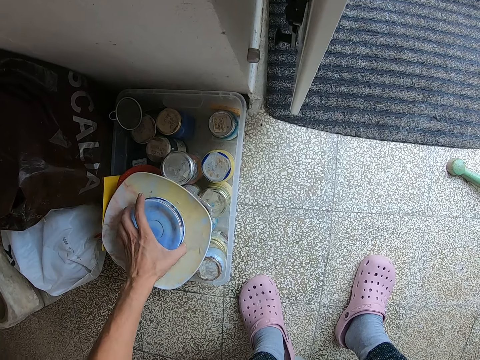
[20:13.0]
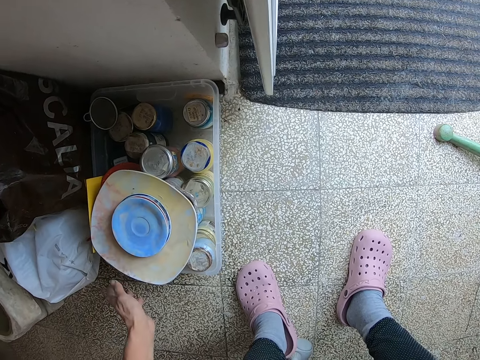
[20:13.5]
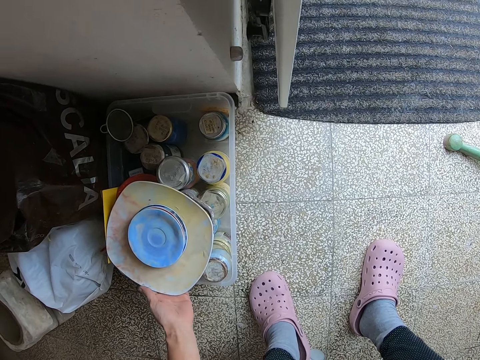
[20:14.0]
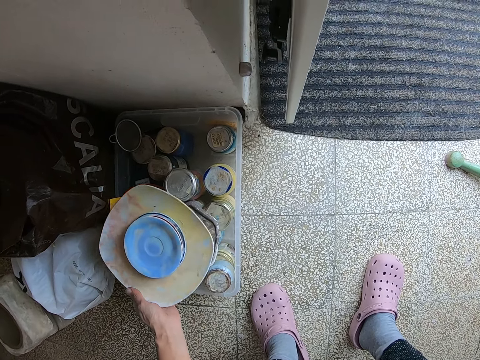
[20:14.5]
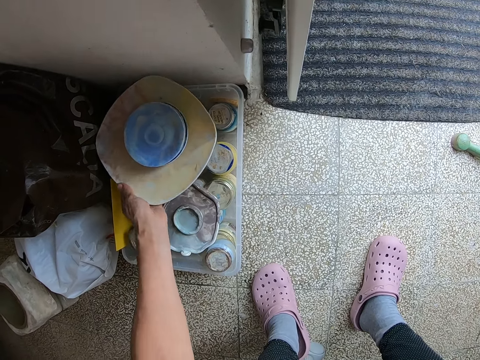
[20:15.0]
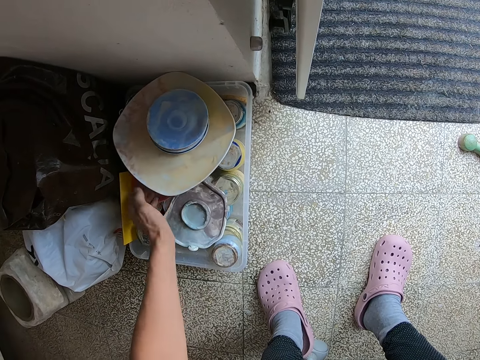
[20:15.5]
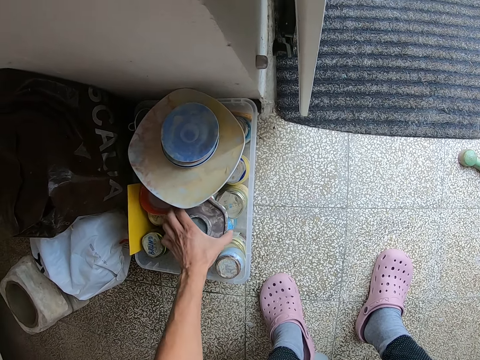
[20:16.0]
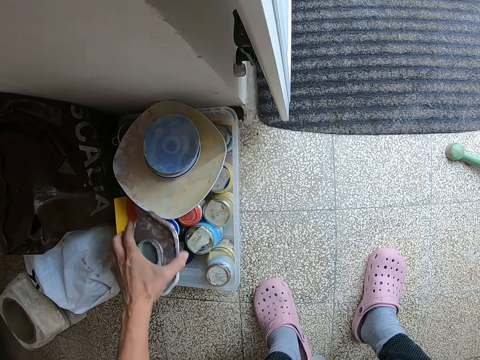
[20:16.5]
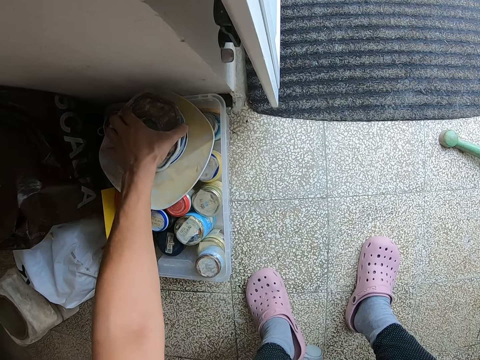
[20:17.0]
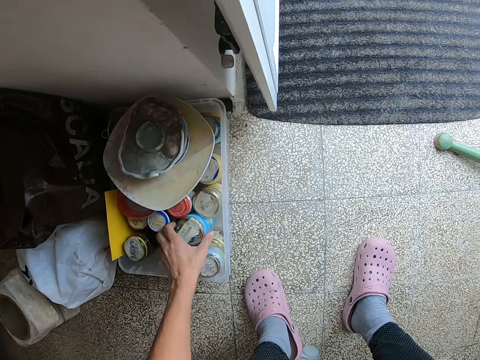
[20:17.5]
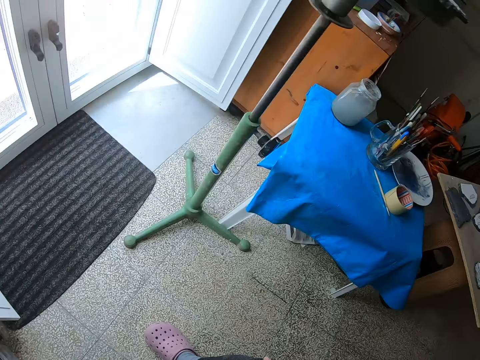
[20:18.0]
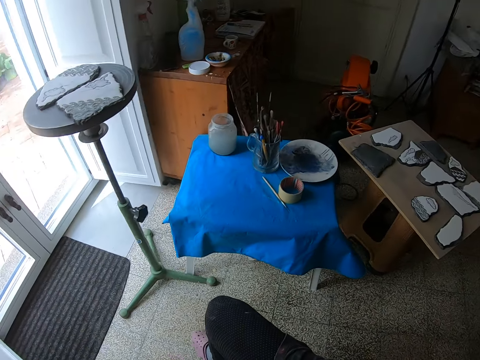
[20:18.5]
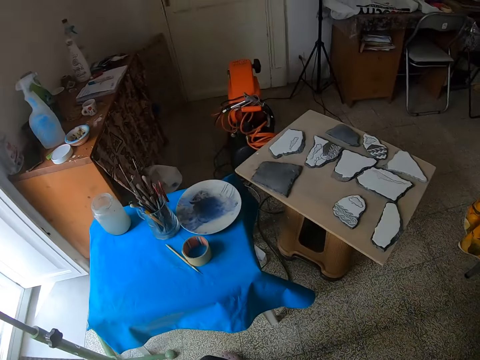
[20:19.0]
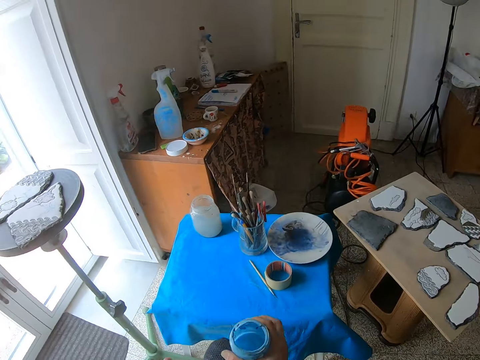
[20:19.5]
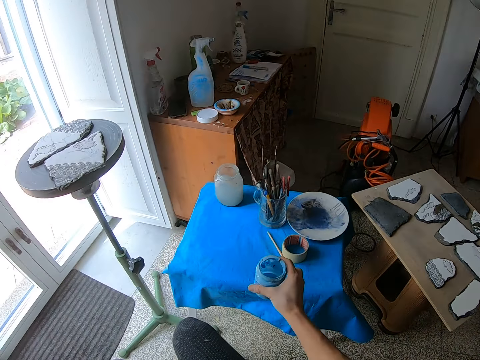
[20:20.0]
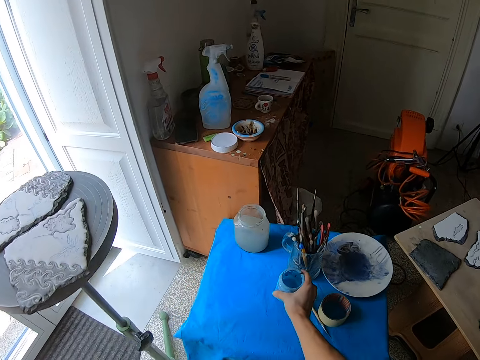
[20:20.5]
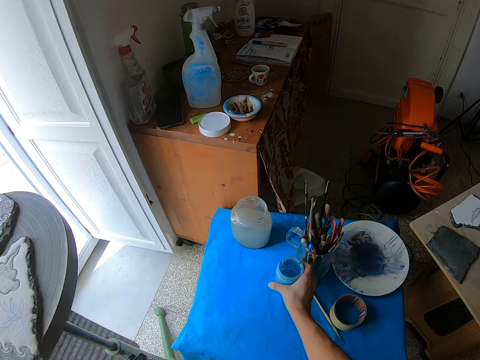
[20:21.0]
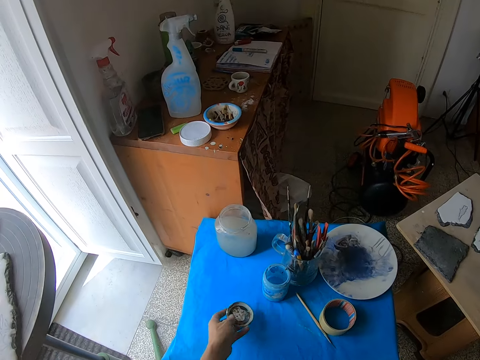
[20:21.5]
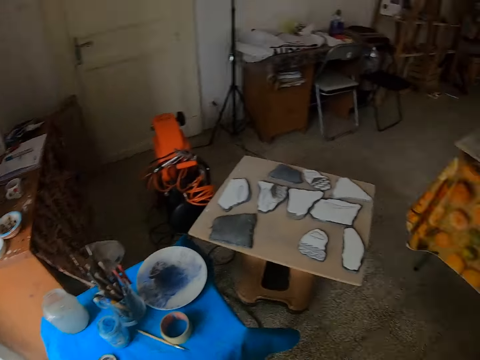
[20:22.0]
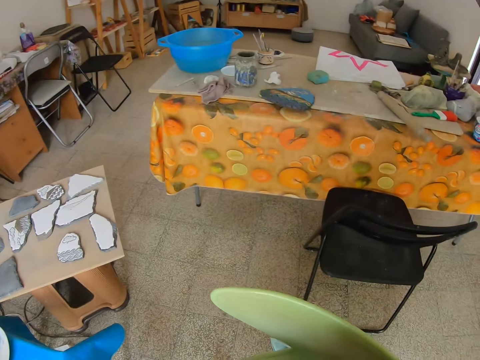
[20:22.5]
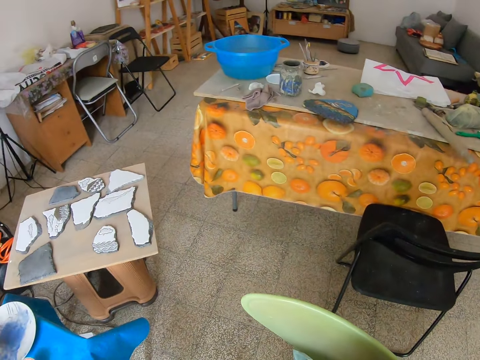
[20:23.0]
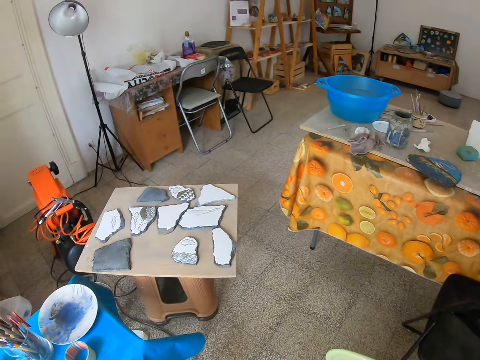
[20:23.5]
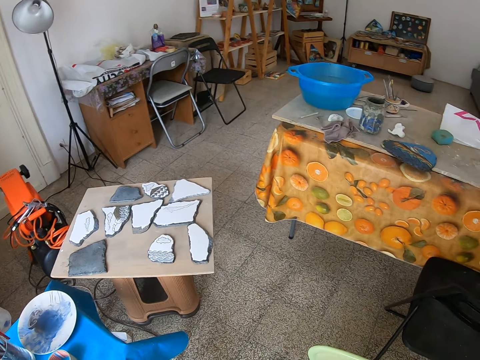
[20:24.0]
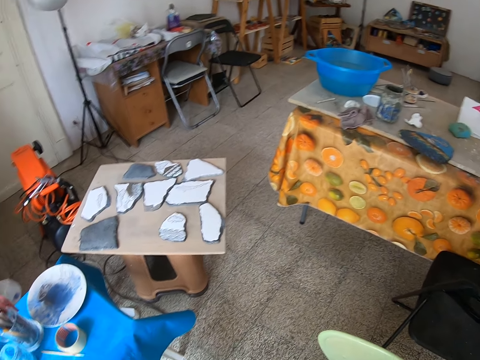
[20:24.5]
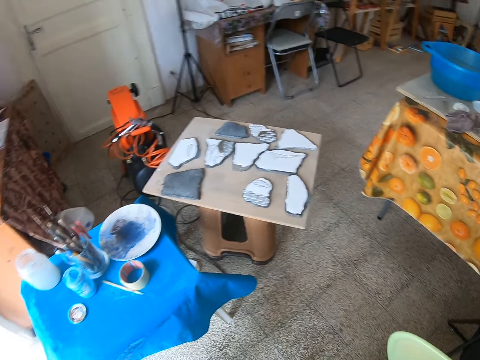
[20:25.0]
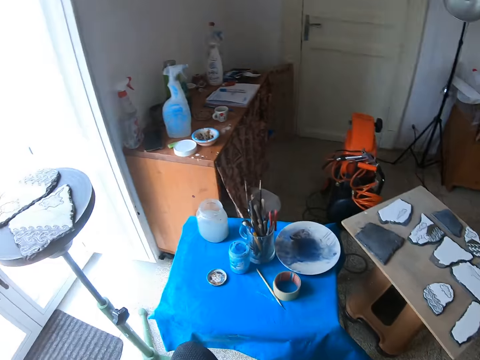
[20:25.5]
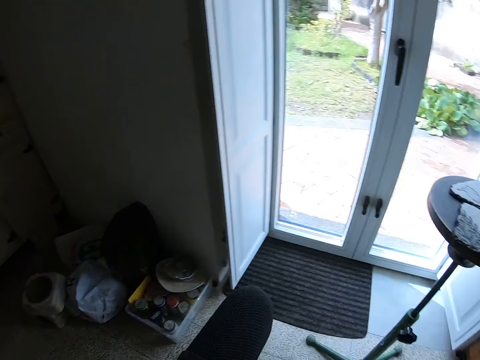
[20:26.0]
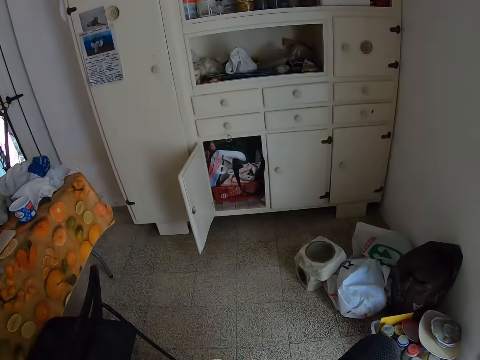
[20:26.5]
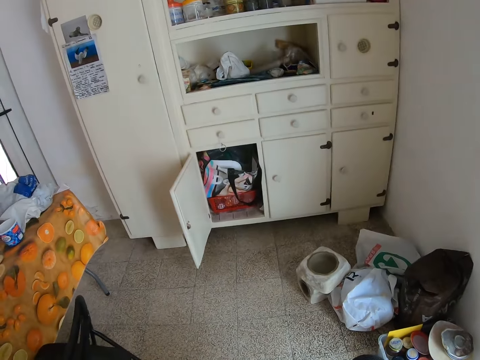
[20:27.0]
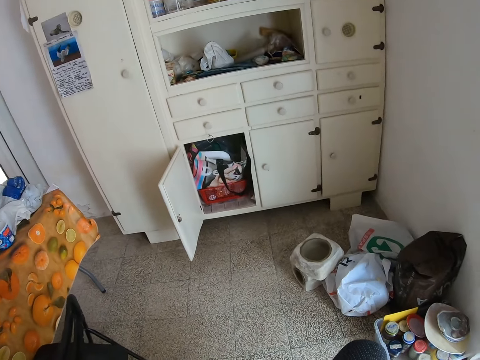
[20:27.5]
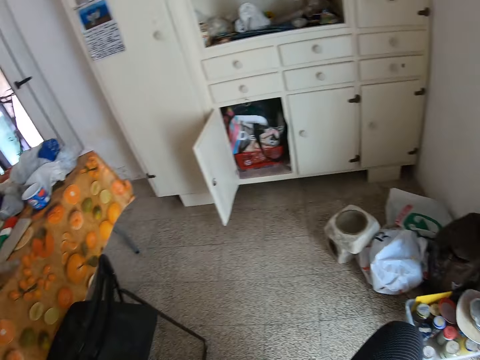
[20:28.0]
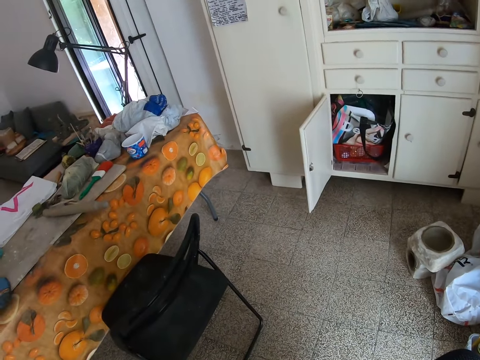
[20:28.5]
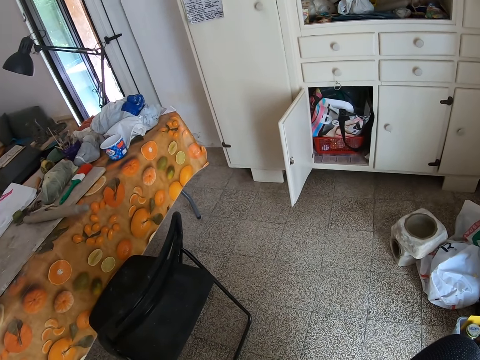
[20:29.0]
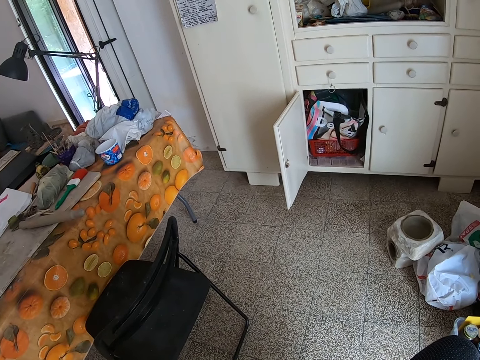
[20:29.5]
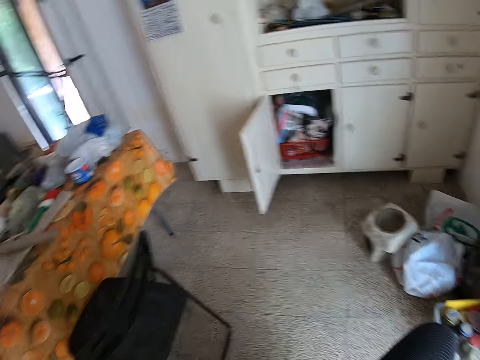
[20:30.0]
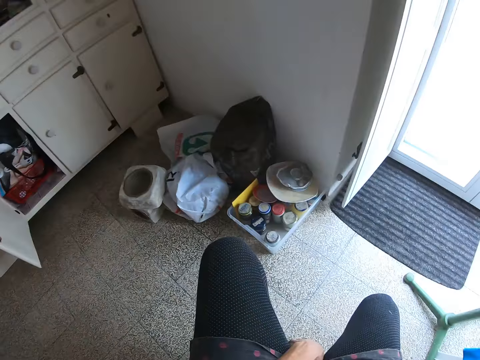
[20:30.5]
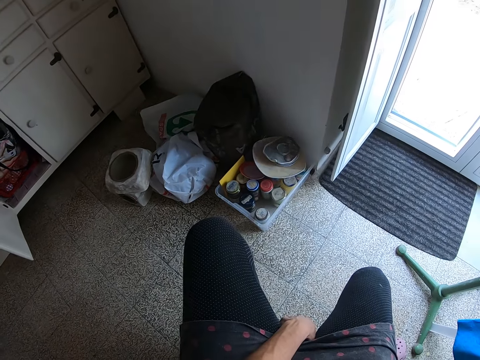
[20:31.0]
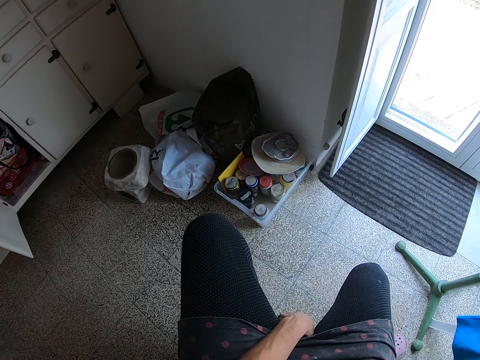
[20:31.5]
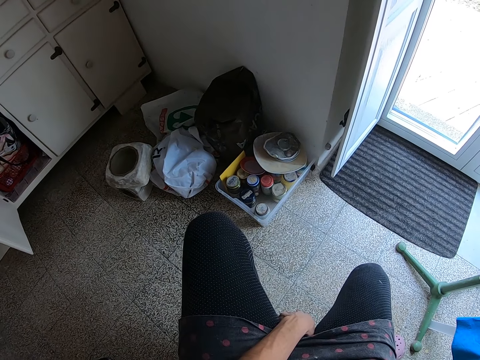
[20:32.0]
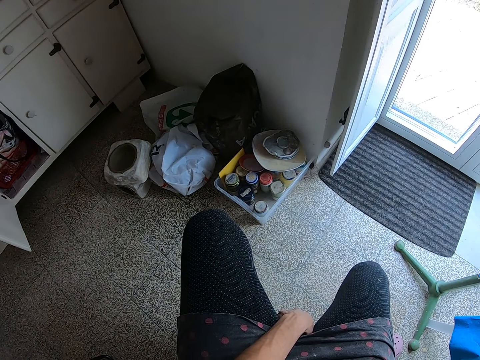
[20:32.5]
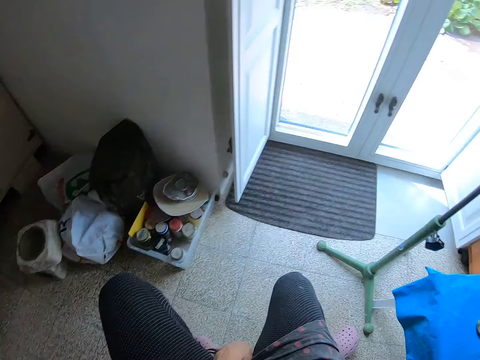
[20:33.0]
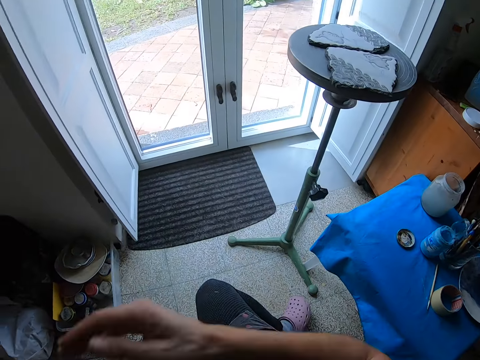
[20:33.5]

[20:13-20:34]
The camera wearer puts the saucers on the plate. He moves the plate on the tins. He picks up something. He puts something on the plate. He picks up a paint container from a paint box with his left hand. He places the paint container on the blue table with his right hand. He drops a cover on the table with his left hand. He looks around.
